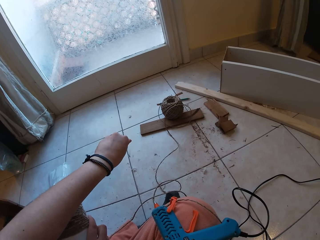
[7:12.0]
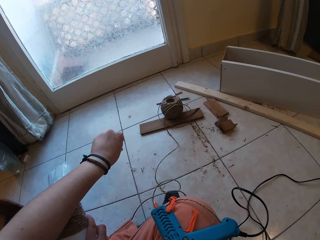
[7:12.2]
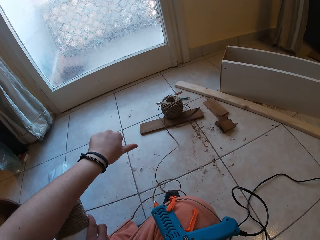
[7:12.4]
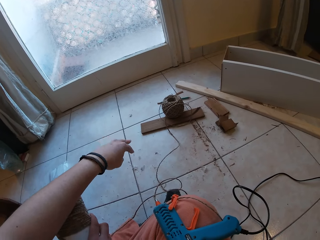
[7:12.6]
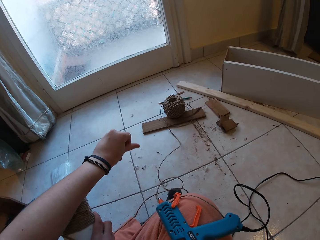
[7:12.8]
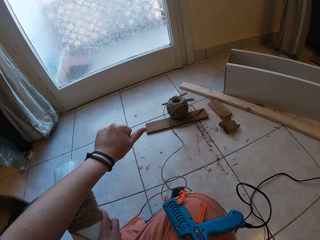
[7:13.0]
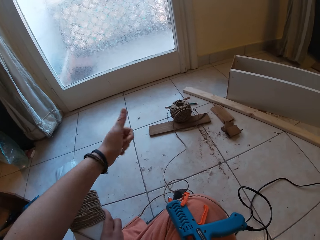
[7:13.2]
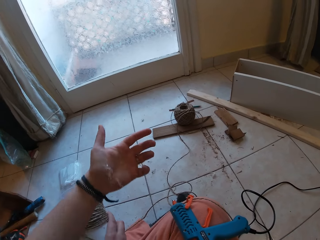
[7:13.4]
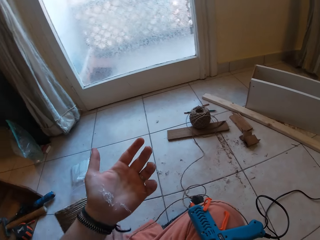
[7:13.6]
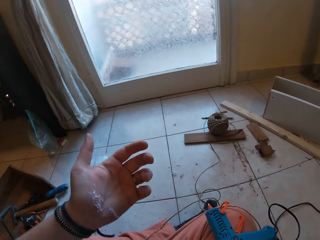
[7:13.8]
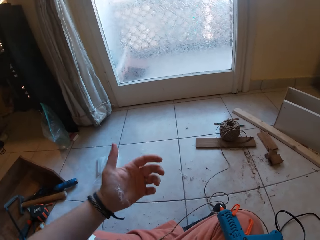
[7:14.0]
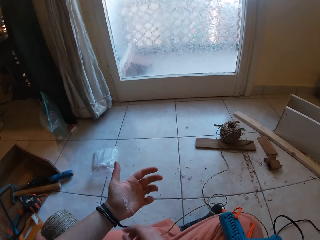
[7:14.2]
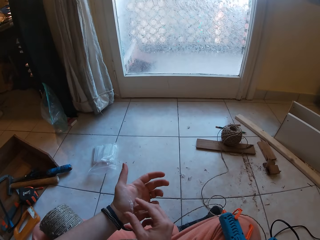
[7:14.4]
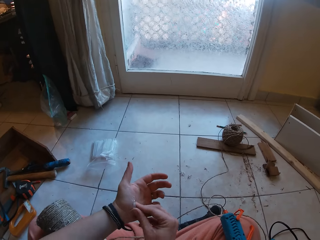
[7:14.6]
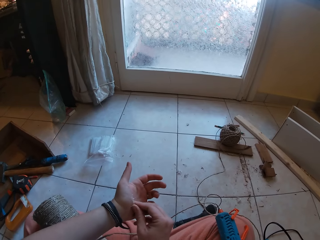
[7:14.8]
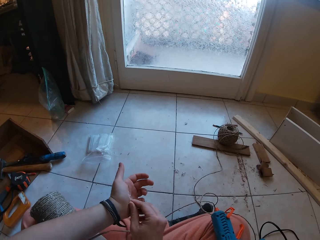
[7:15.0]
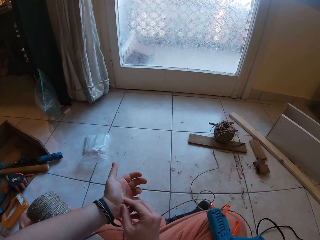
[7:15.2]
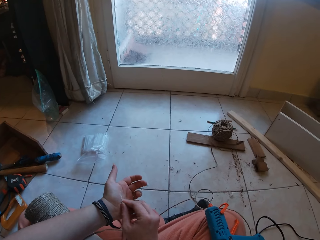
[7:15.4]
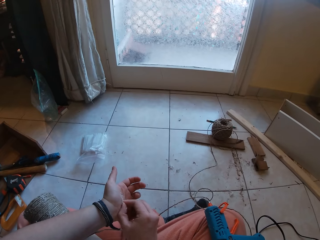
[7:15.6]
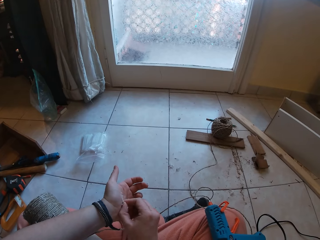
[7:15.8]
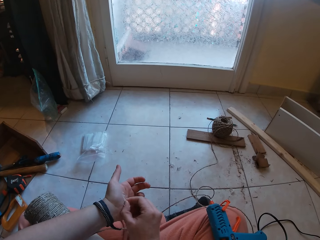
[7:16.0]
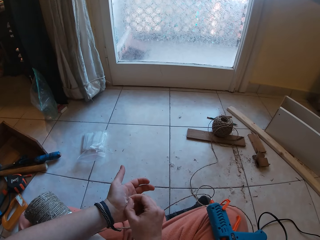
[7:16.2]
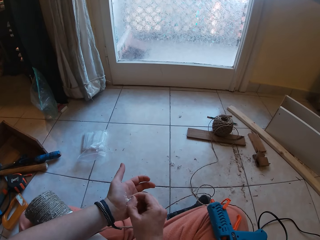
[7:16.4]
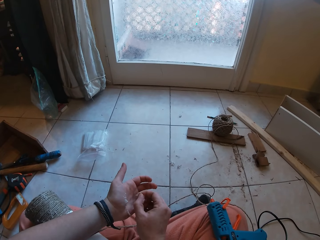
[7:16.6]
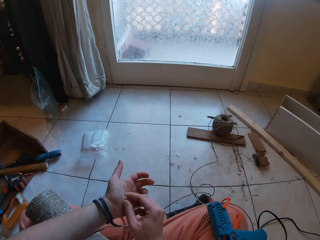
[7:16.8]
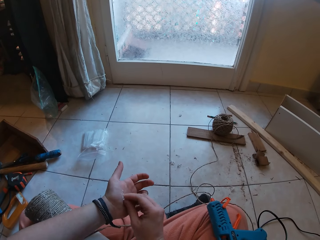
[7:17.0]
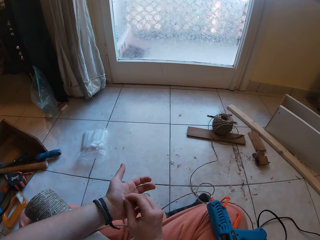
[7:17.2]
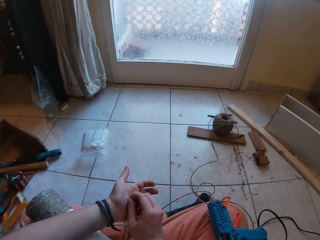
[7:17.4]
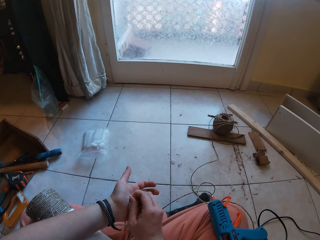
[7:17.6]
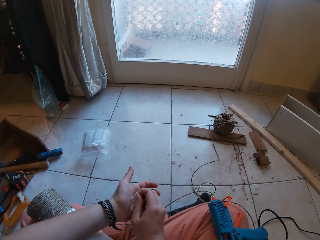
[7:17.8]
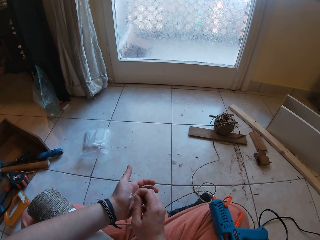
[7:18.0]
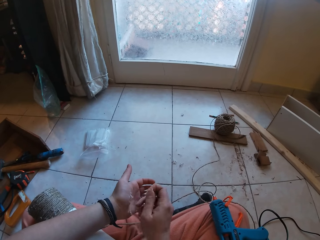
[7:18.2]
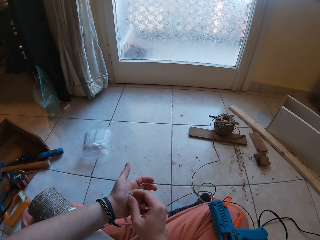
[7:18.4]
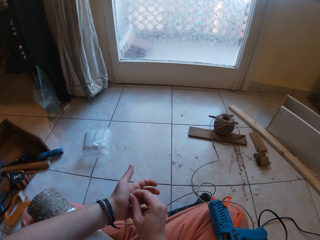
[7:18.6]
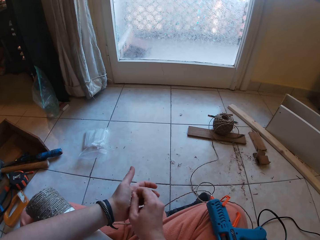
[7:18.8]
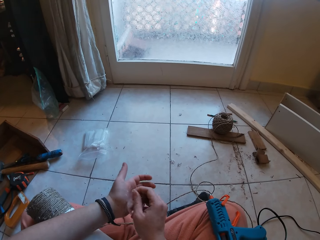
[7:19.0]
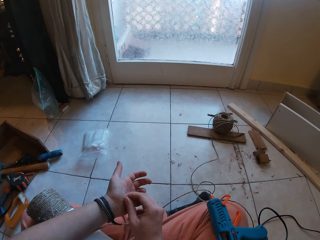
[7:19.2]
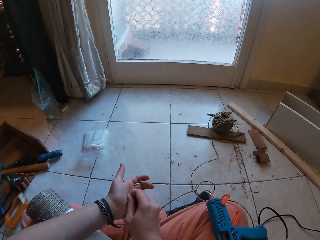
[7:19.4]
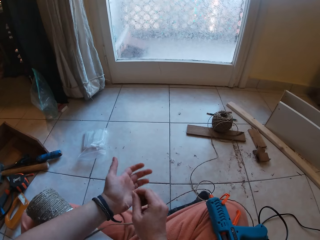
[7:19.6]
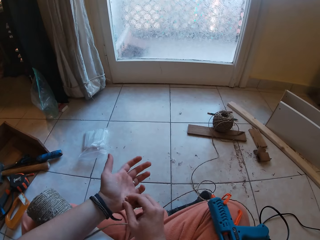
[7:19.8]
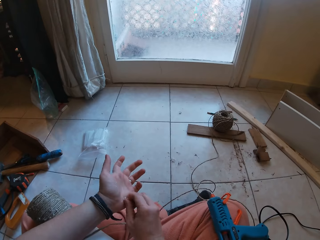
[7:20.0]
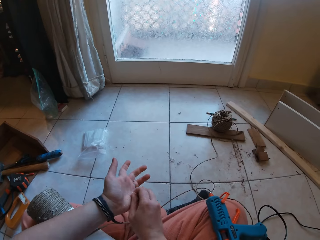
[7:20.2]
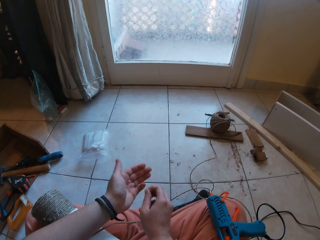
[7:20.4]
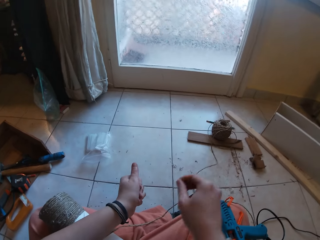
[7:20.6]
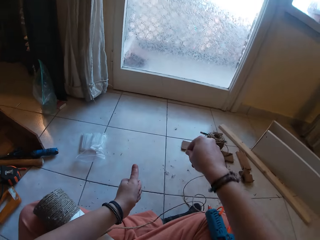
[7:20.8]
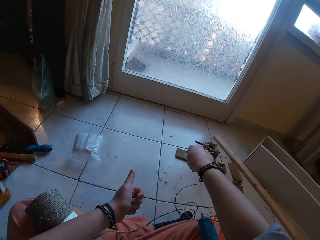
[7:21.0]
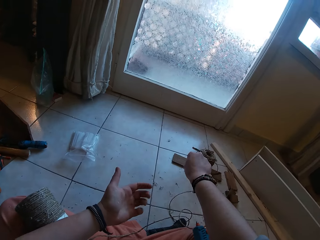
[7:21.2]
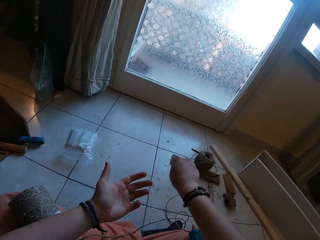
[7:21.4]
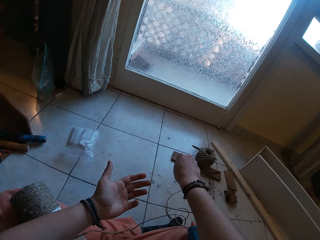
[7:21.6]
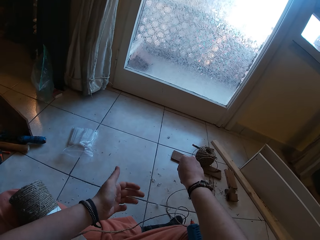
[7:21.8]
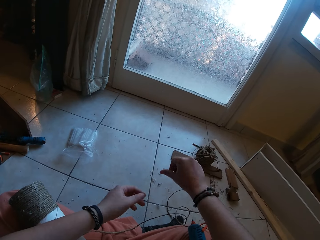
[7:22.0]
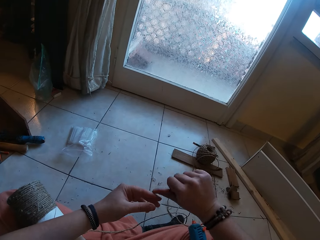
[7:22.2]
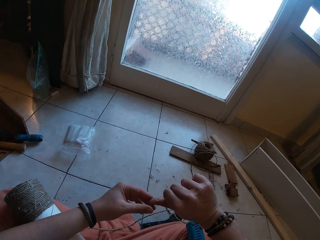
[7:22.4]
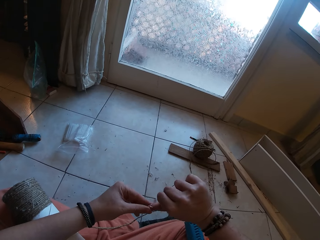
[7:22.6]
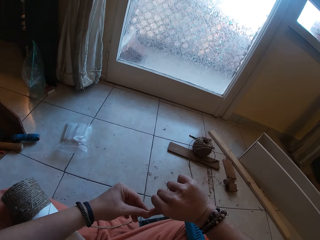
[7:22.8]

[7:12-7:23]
The camera wearer removes glue from her left hand with her right hand. She drops the glue on the floor with her right hand.

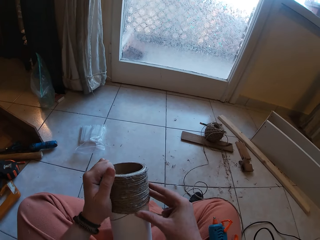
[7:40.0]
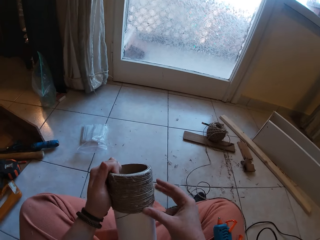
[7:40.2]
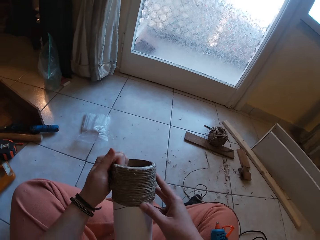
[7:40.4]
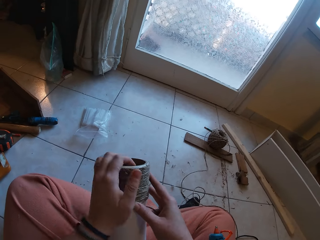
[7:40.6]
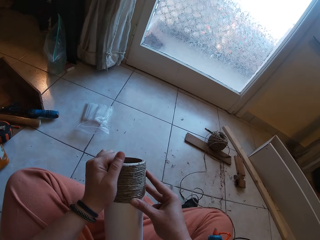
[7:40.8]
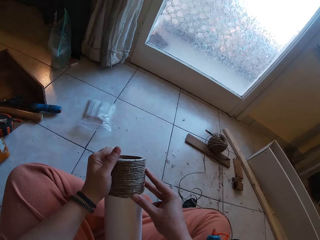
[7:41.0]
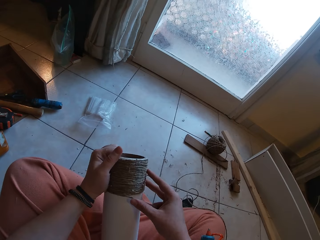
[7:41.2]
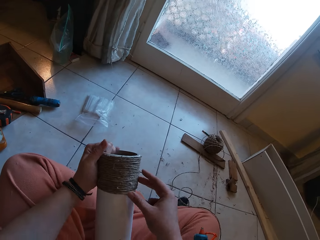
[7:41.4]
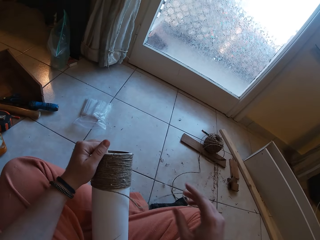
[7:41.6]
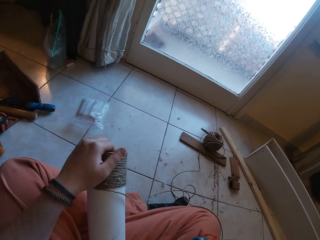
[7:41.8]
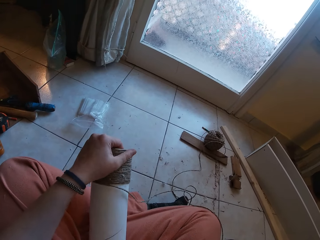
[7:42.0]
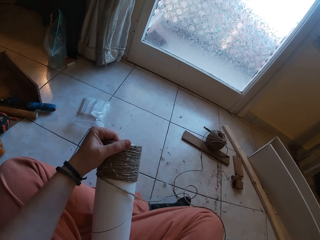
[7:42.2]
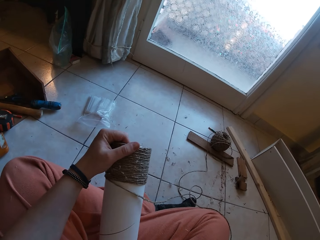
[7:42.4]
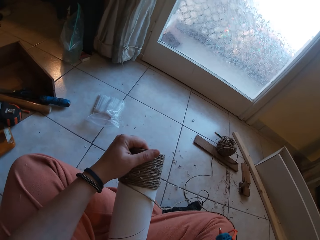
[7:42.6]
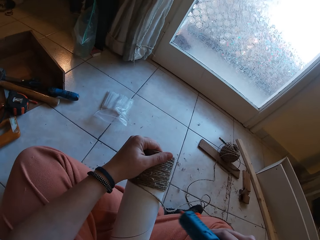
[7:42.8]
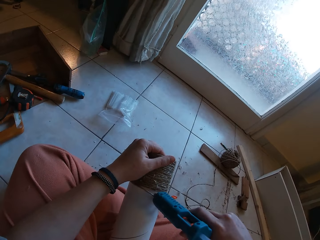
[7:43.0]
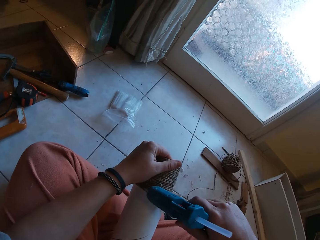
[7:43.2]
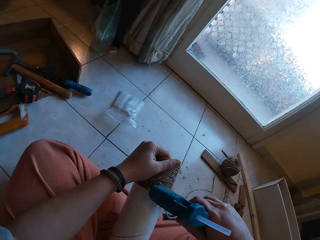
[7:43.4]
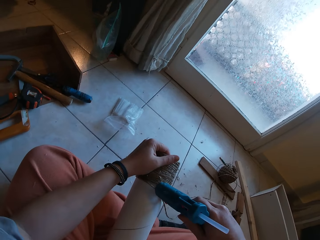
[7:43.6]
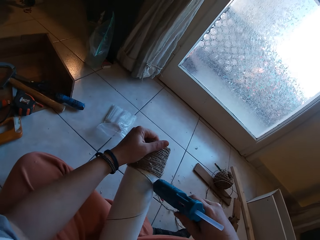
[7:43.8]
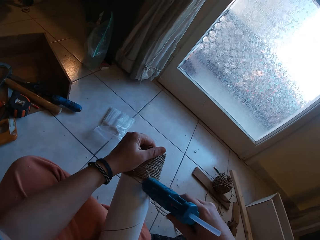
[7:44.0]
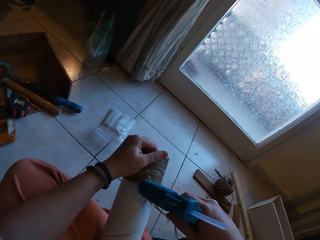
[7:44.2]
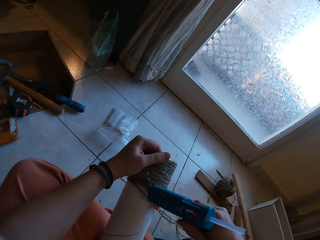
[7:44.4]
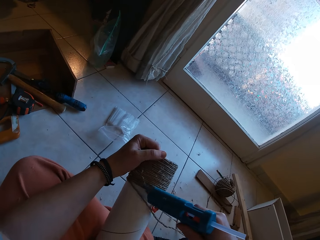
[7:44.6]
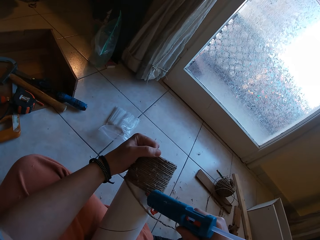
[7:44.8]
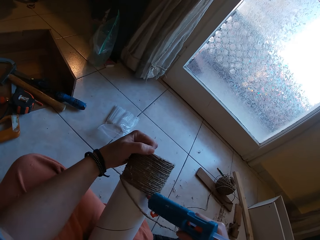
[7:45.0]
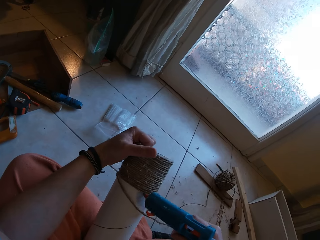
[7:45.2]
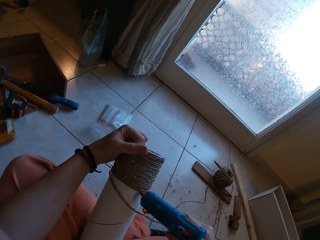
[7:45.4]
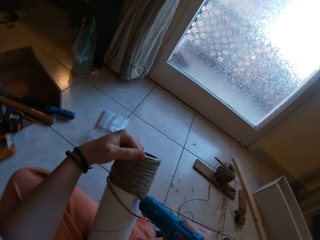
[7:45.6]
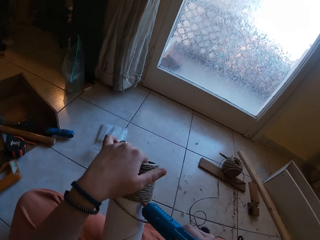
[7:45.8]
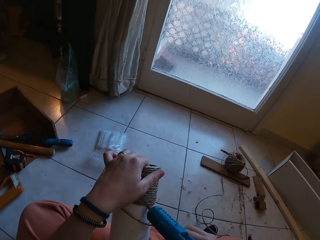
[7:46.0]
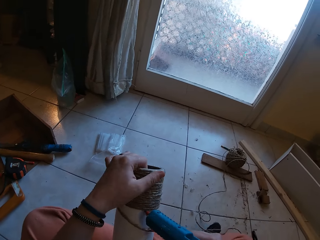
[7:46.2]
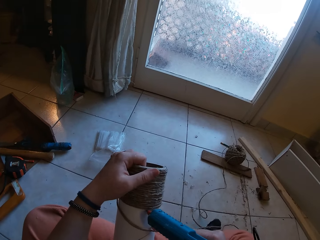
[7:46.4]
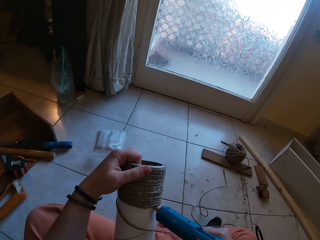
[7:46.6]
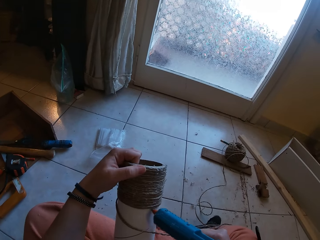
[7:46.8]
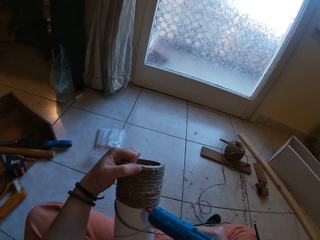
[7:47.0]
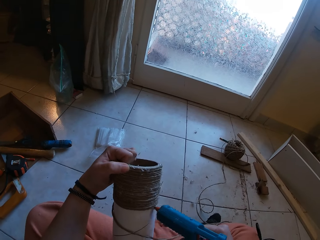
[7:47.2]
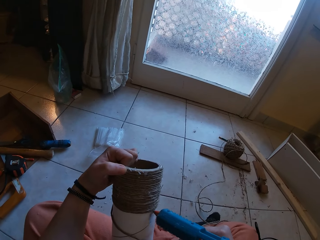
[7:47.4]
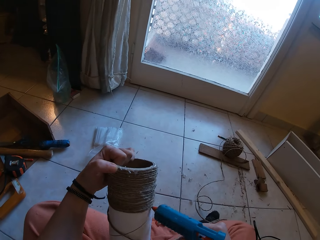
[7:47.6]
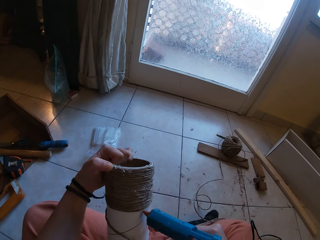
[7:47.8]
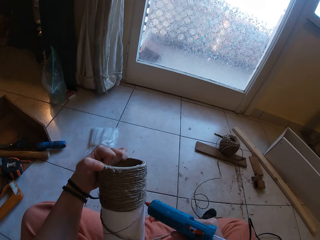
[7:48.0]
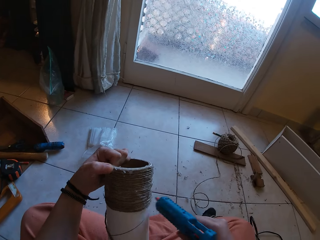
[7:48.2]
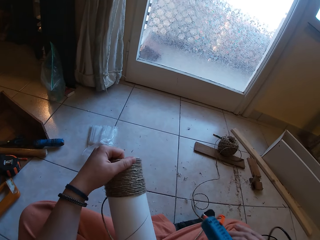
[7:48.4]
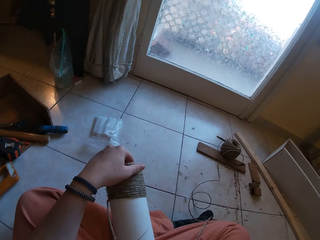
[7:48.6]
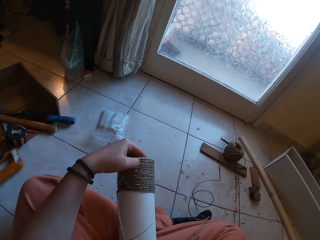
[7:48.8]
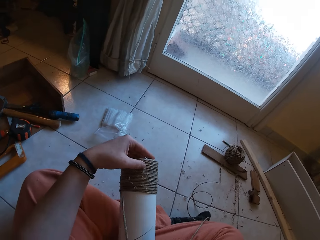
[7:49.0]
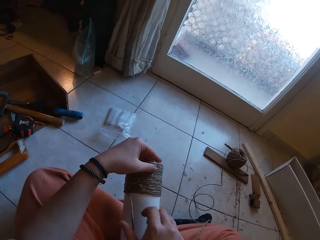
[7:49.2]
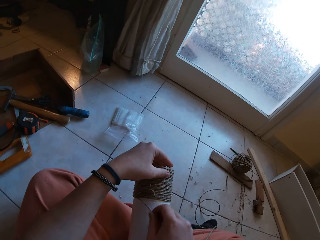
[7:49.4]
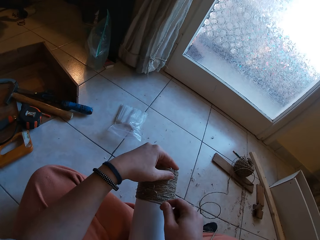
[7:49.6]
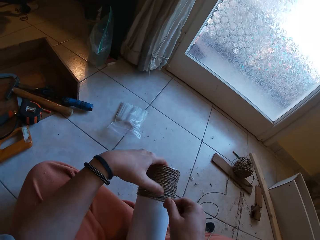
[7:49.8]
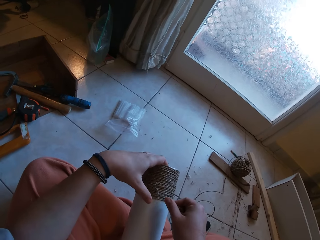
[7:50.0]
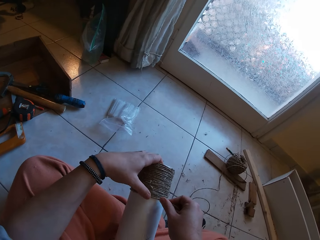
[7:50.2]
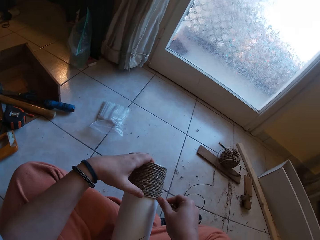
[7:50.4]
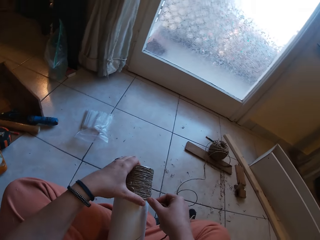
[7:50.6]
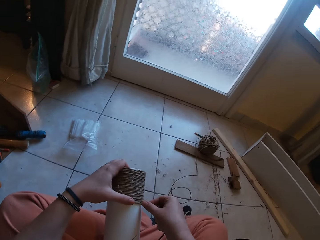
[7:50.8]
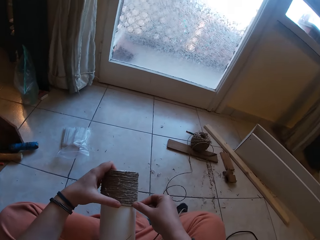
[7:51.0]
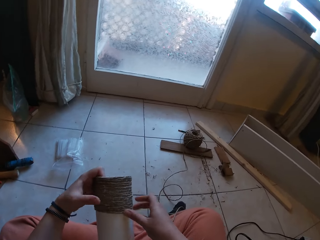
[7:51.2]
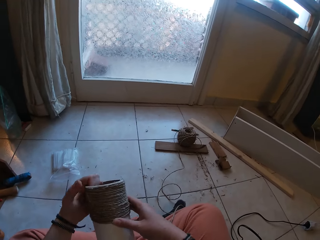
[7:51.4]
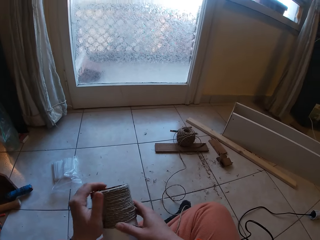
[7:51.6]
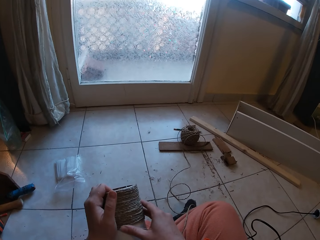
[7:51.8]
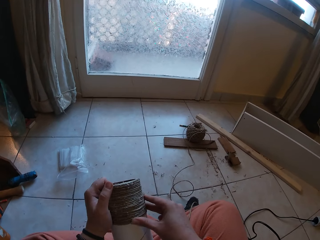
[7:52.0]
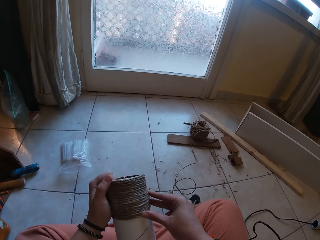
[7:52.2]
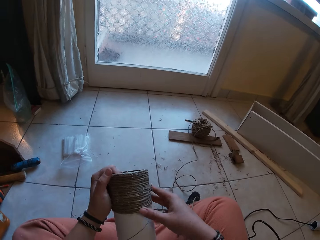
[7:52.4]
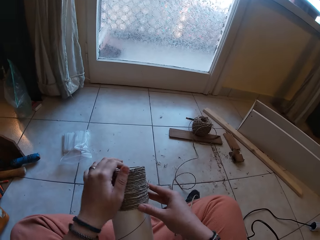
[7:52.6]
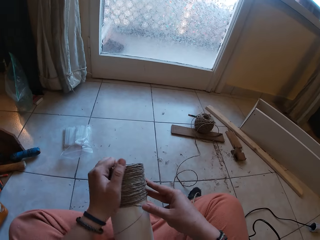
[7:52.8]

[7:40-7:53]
The camera wearer picks up the glue gun from her lap with her right hand. She applies glue on the craft with the glue gun in her right hand. She drops the glue gun on her lap with her right hand. She fits the sisal yarn around the paper tube and gums the rope on the craft with both hands.
